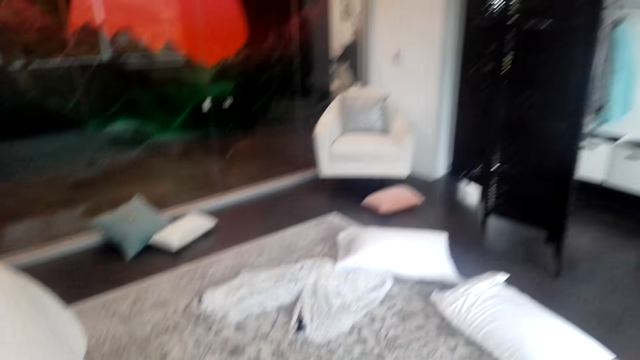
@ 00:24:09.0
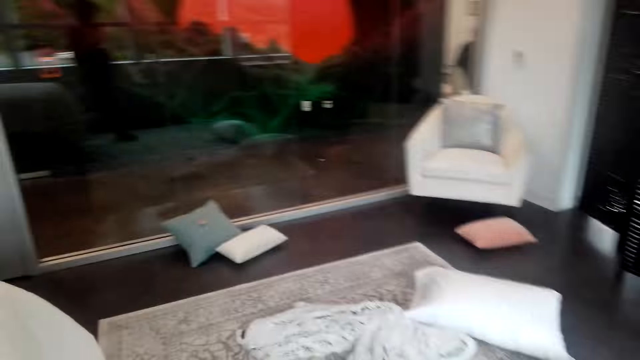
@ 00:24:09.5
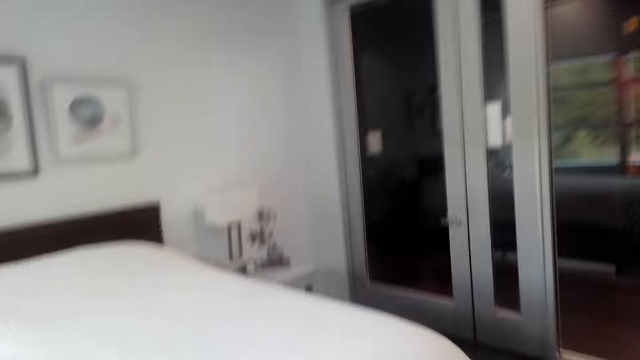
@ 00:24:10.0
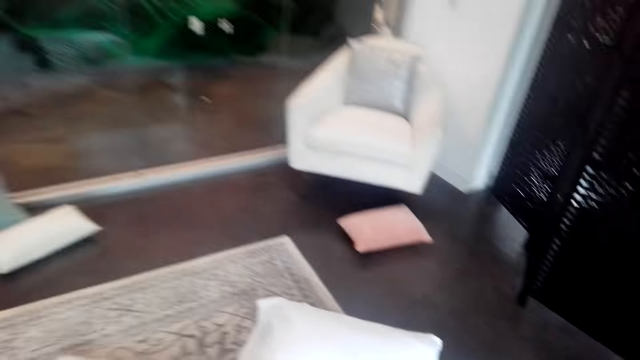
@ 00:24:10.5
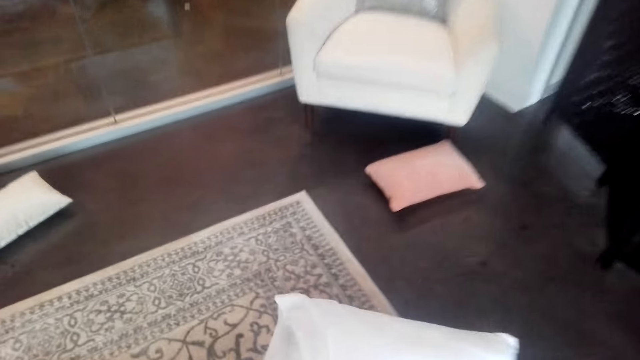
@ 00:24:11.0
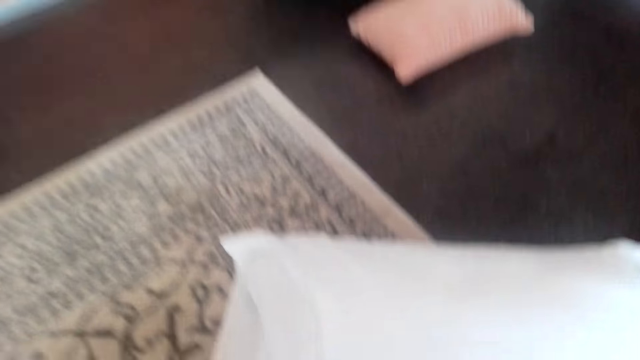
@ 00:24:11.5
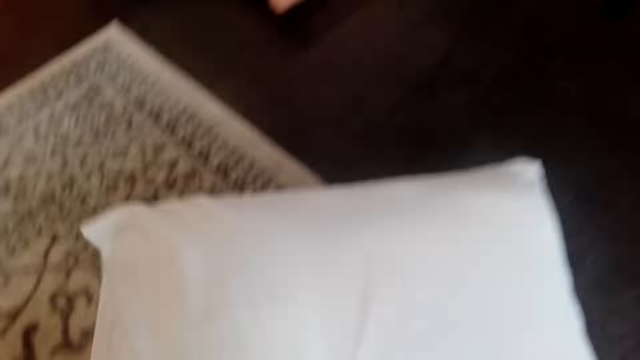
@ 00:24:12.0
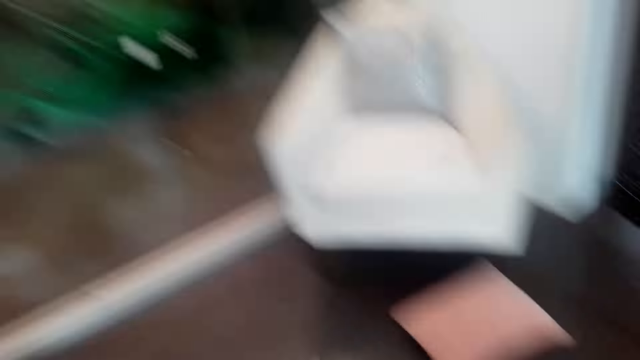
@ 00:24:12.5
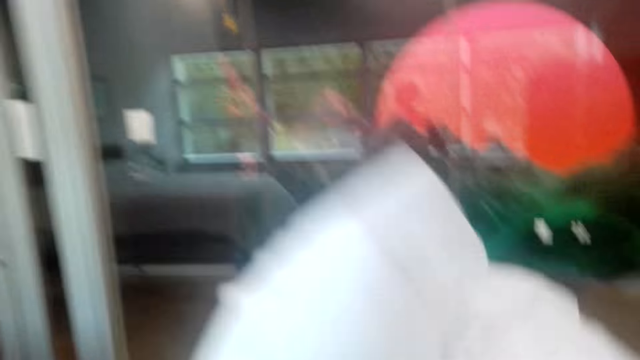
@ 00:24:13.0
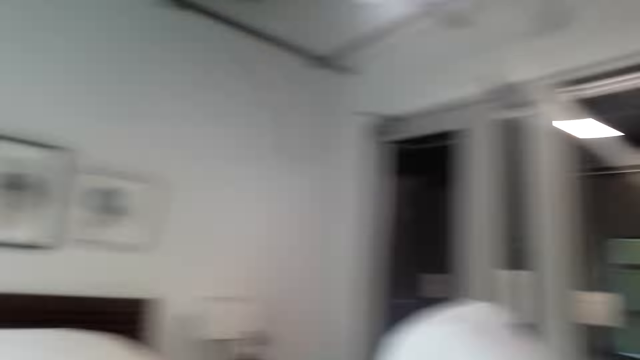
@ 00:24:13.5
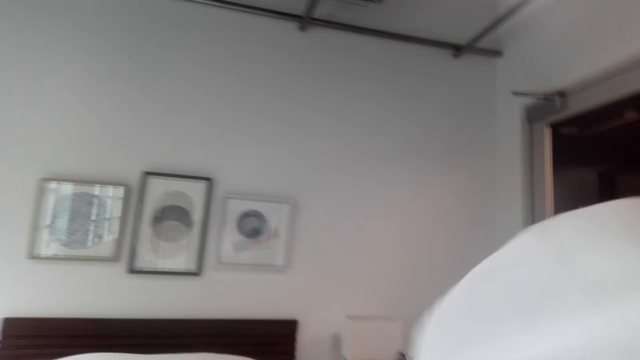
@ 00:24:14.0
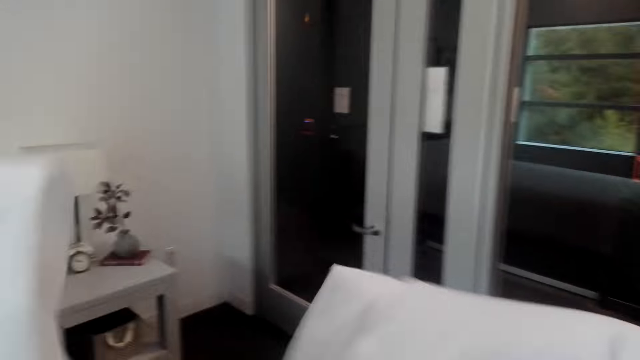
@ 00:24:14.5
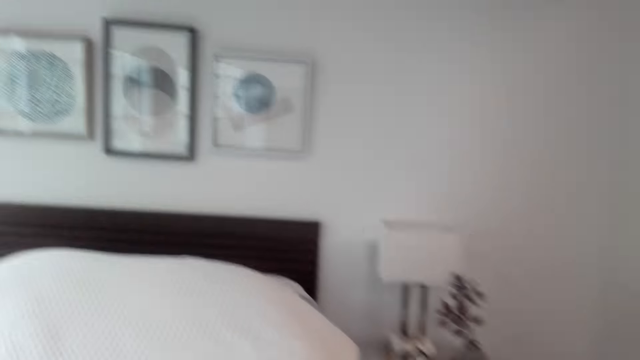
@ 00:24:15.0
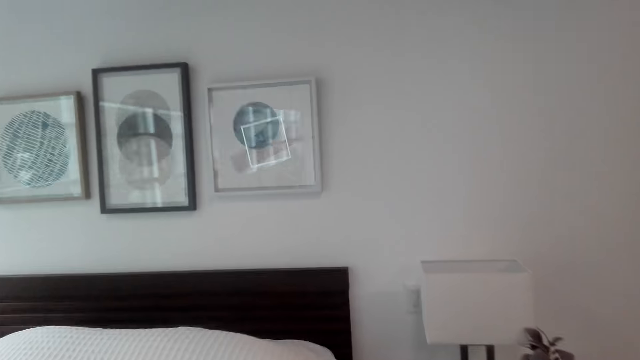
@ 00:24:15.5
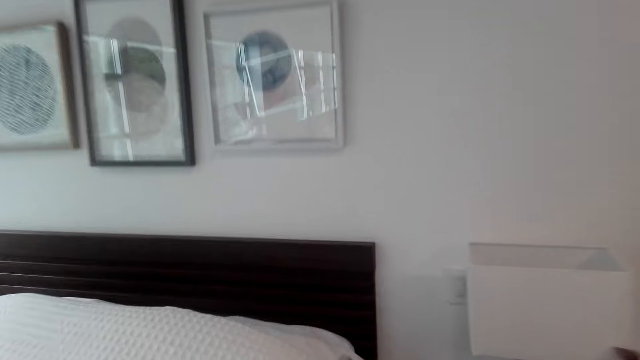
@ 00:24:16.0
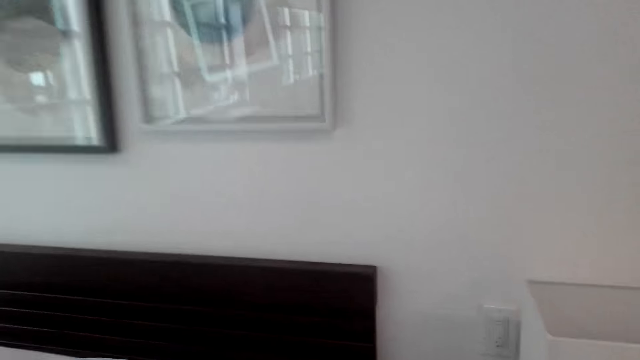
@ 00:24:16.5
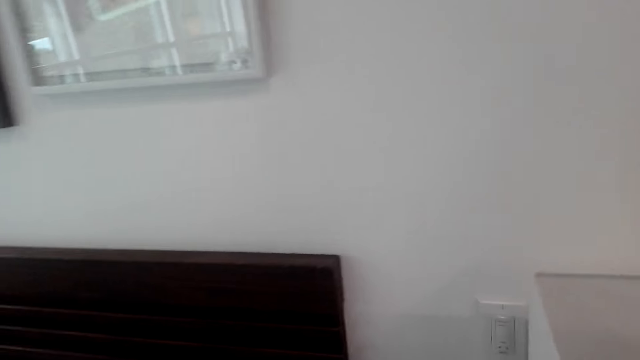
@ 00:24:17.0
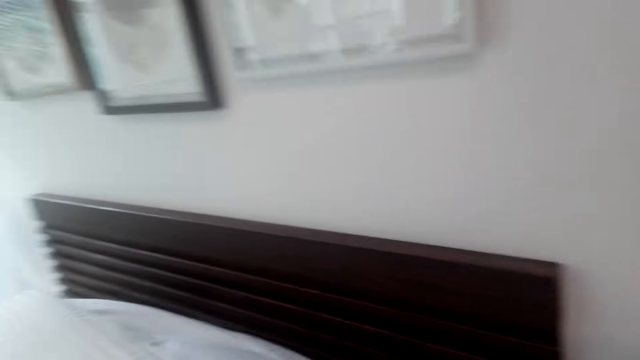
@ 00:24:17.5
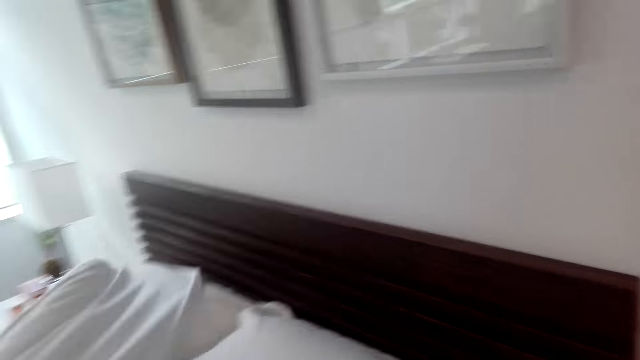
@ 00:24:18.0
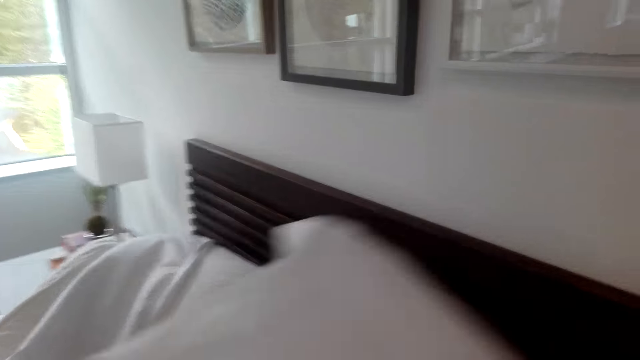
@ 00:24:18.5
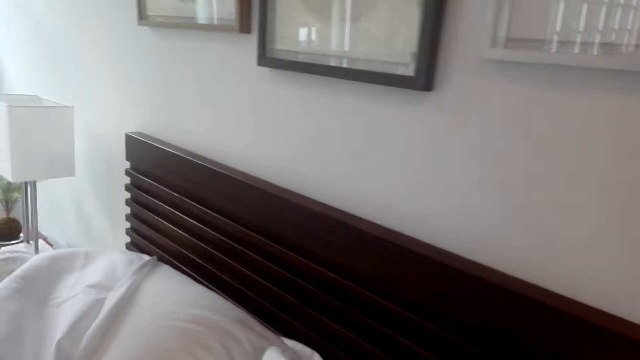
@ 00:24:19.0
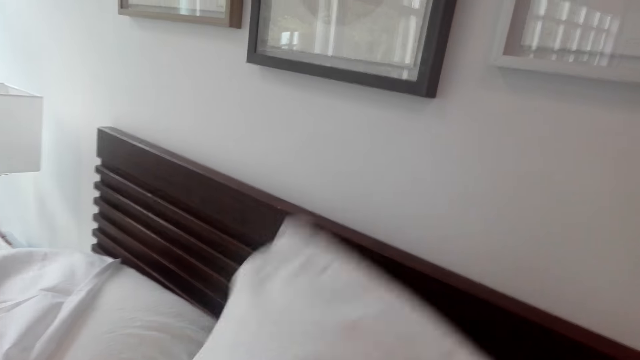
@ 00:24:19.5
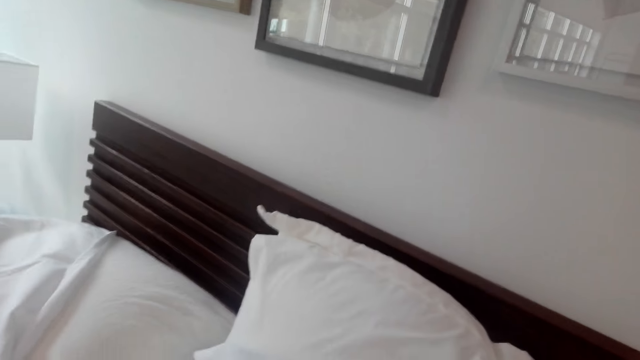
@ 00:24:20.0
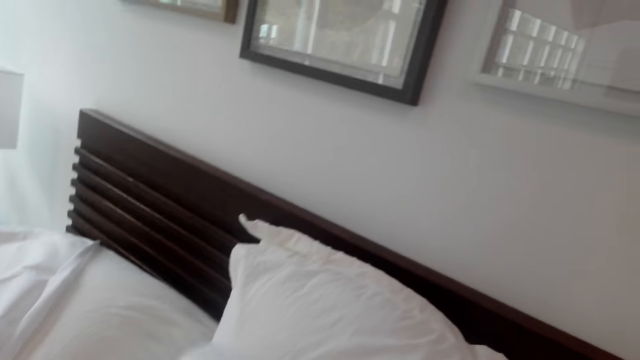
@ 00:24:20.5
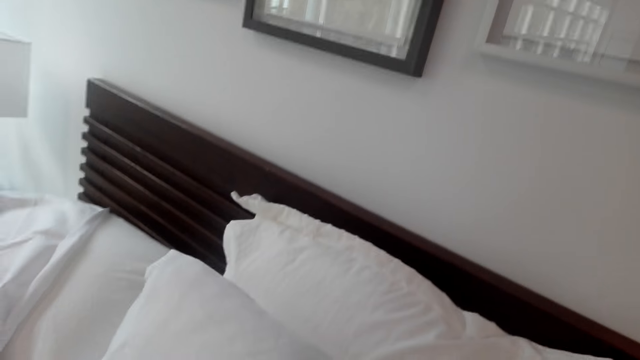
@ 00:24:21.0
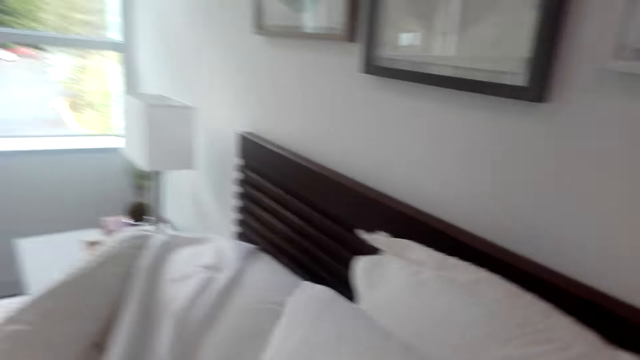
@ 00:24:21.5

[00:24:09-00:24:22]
The camera wearer picks up a pillow from the floor. They bump two pillows. They arrange the pillows on the bed. They place the pillows on the bed.

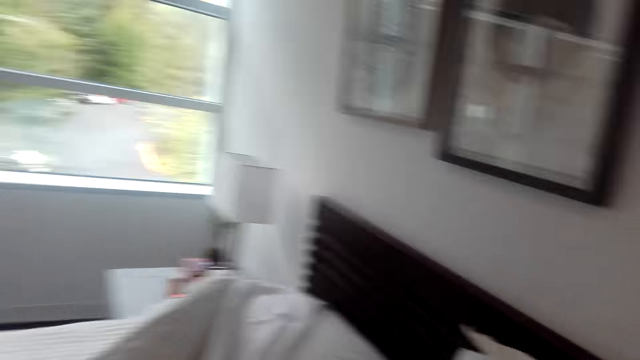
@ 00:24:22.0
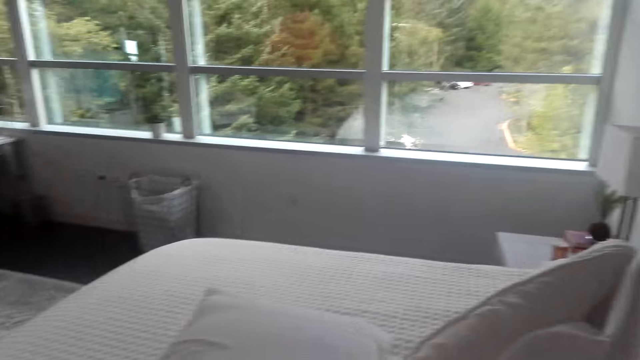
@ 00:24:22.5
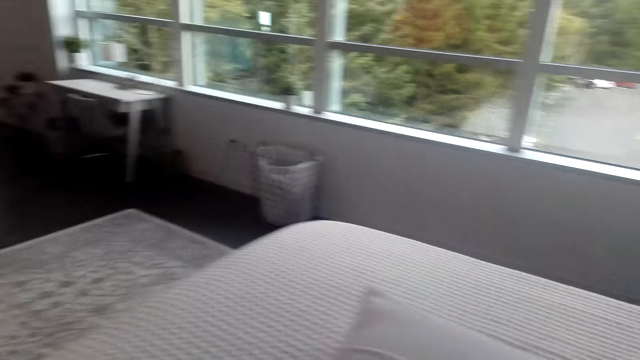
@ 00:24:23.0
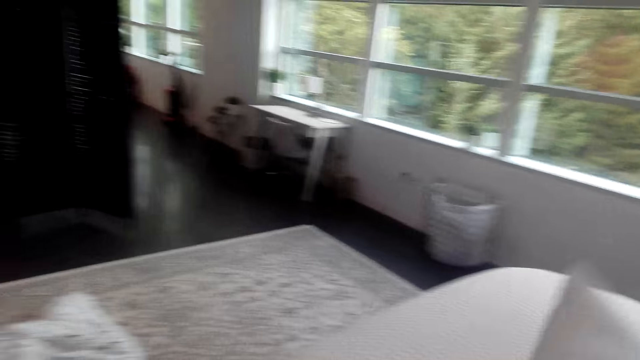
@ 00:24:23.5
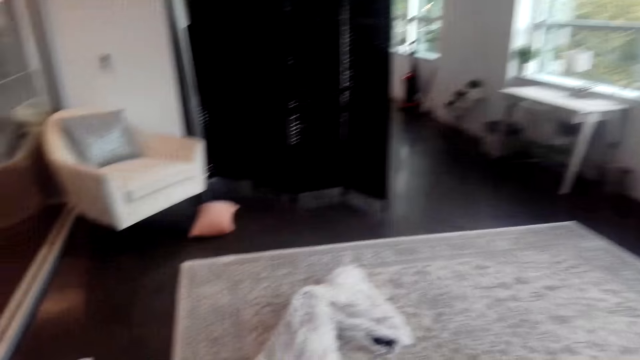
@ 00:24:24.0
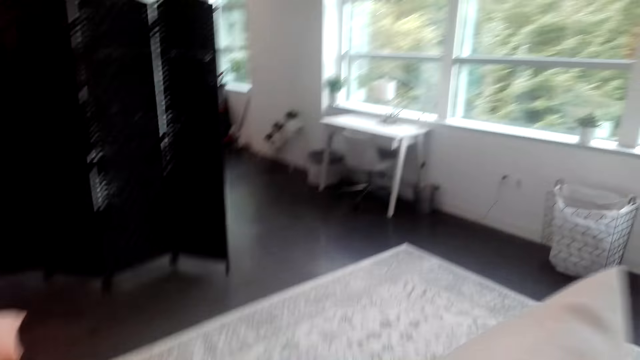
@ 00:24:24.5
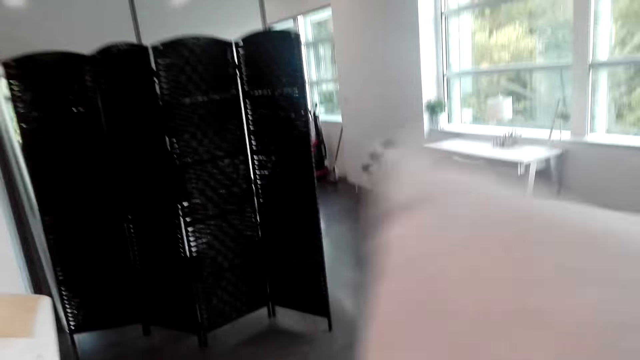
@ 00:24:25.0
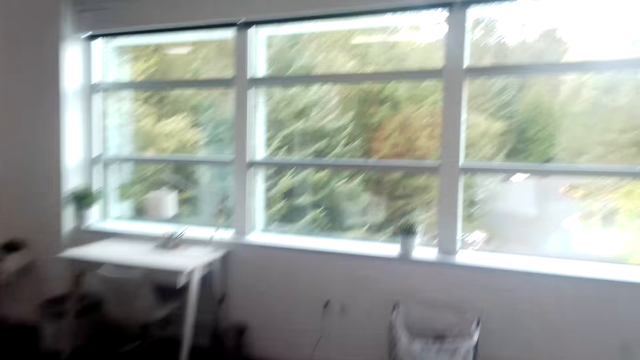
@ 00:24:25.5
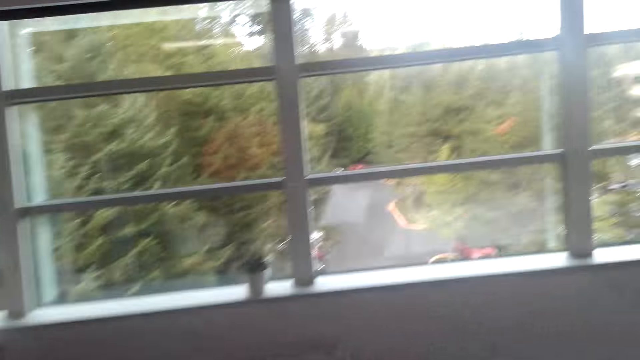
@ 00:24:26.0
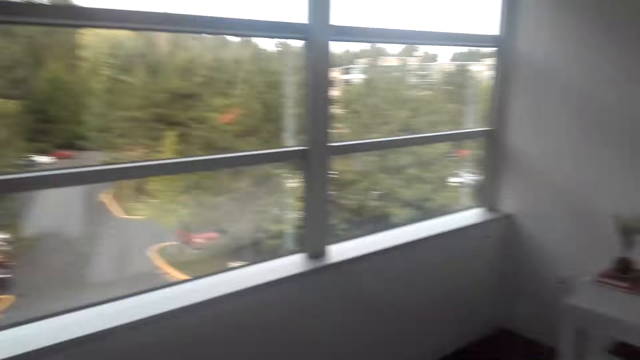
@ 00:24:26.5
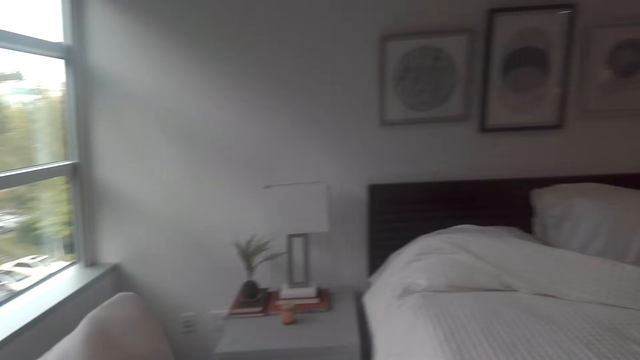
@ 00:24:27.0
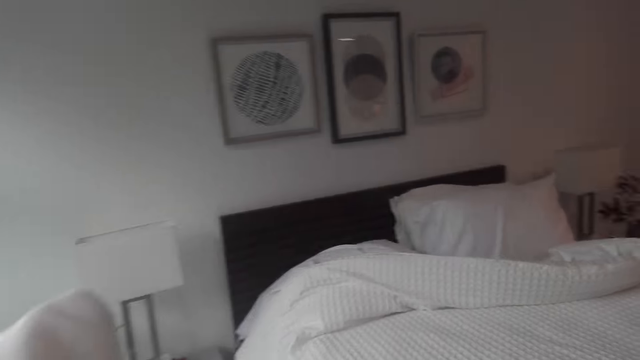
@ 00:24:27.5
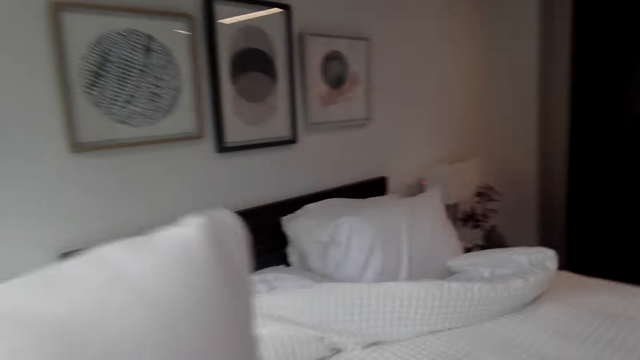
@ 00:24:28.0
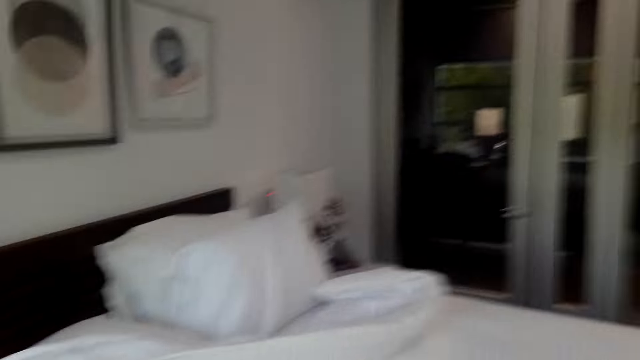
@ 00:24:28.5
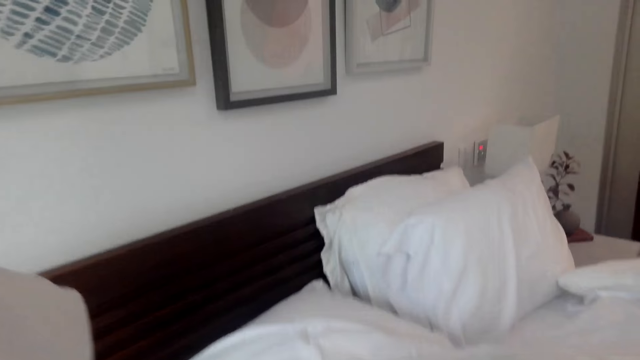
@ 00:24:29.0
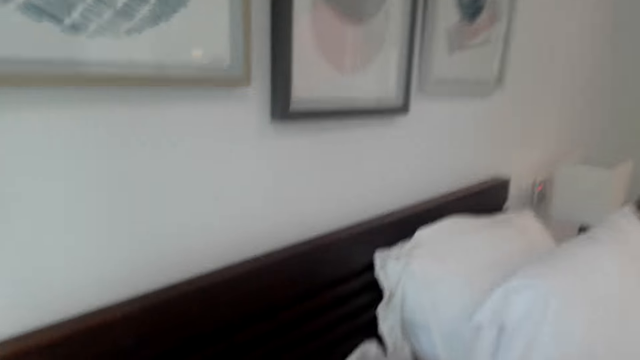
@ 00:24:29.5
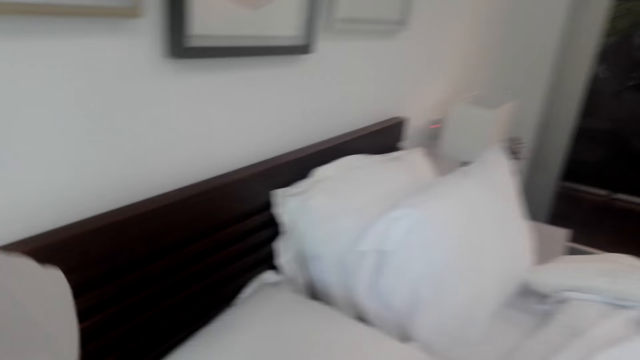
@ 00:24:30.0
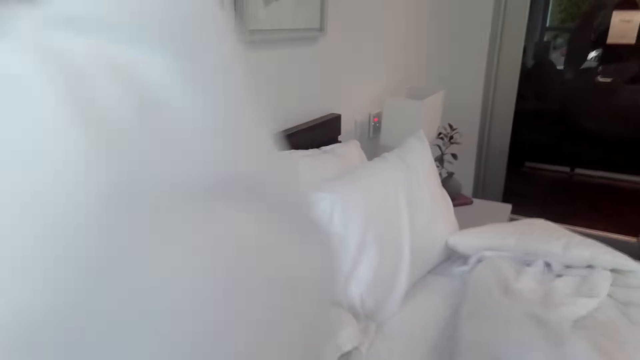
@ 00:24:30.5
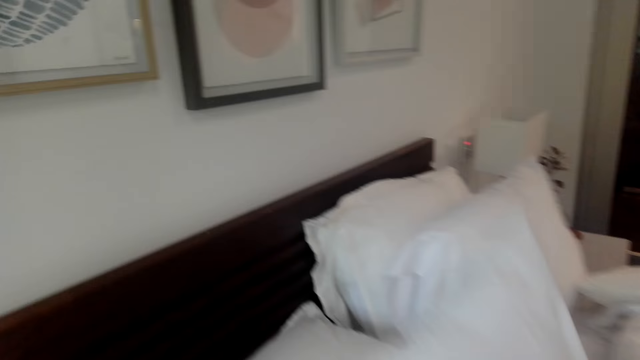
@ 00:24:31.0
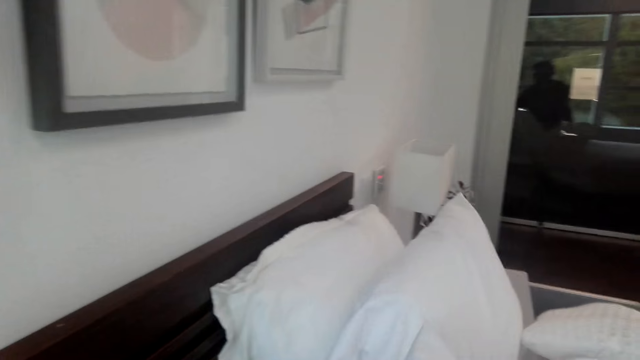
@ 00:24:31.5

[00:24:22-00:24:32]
The camera wearer walks around the bedroom.
